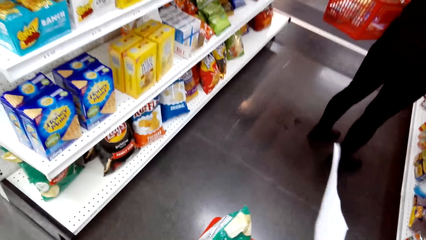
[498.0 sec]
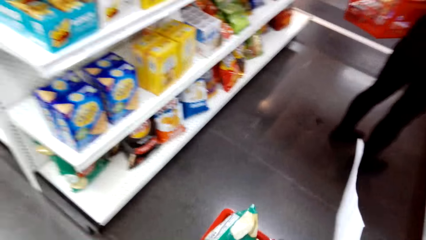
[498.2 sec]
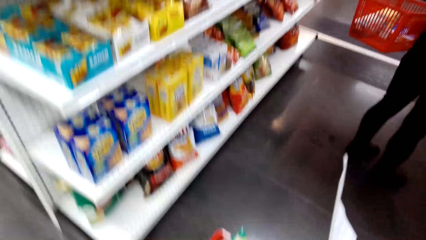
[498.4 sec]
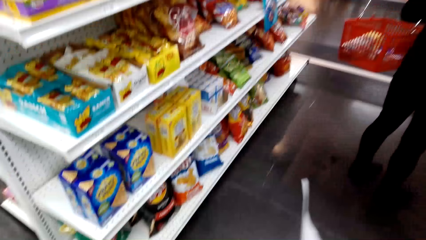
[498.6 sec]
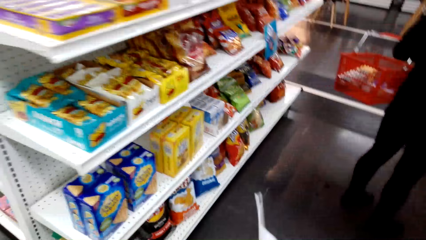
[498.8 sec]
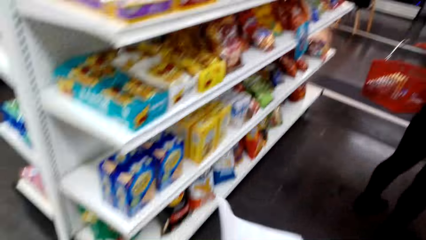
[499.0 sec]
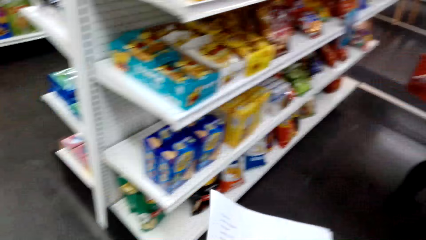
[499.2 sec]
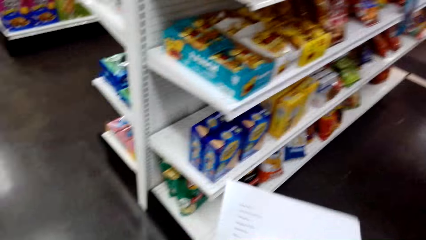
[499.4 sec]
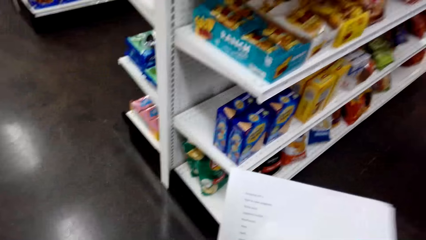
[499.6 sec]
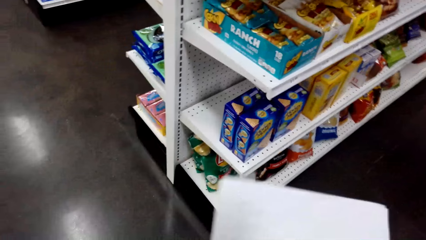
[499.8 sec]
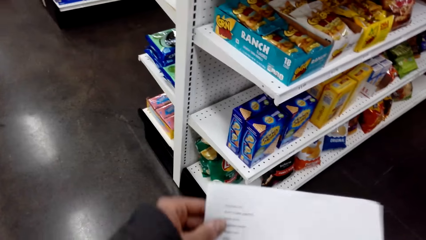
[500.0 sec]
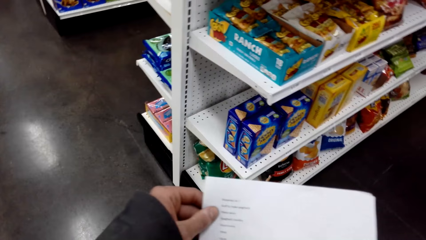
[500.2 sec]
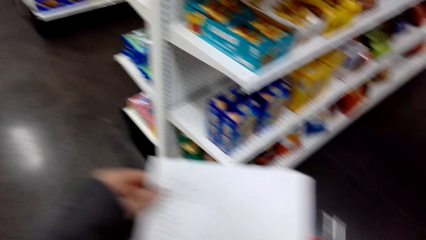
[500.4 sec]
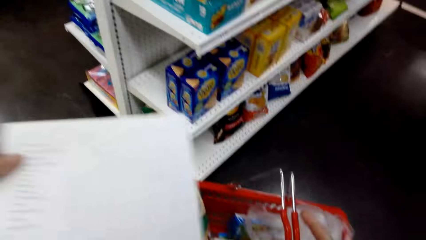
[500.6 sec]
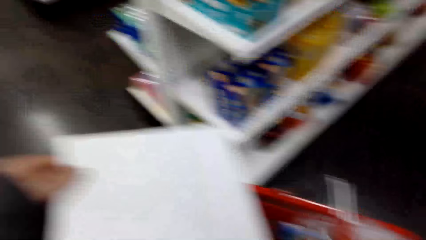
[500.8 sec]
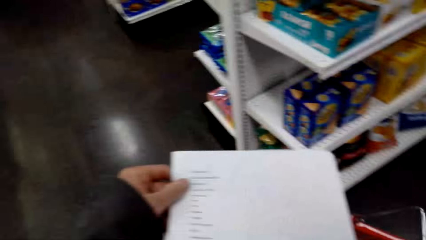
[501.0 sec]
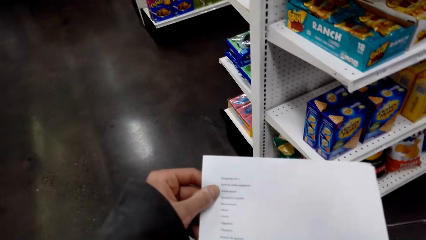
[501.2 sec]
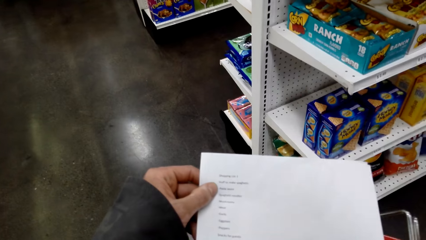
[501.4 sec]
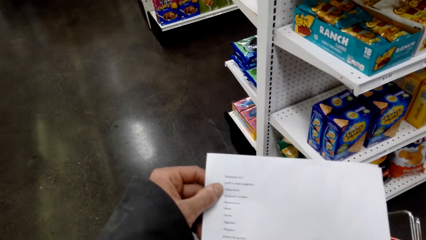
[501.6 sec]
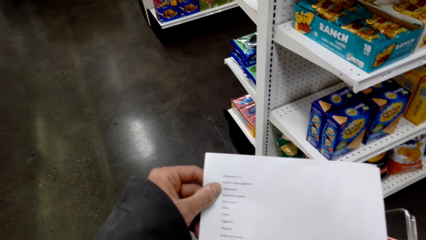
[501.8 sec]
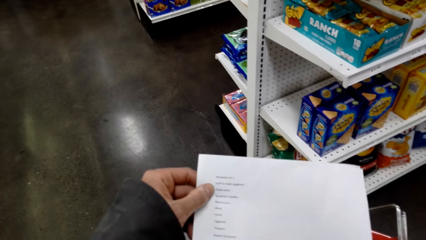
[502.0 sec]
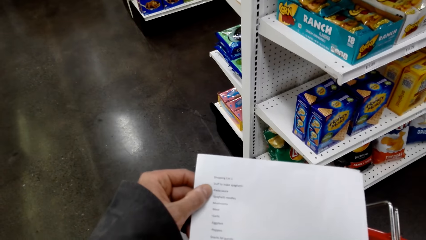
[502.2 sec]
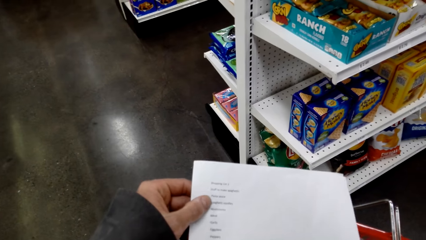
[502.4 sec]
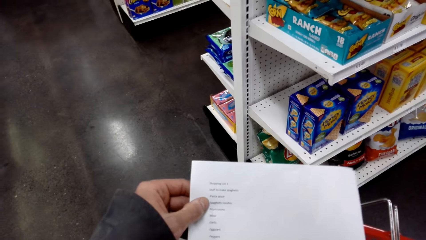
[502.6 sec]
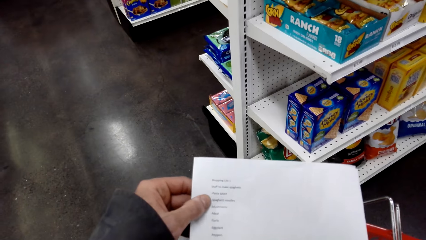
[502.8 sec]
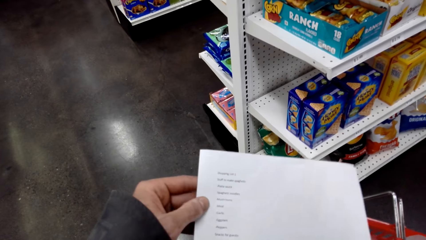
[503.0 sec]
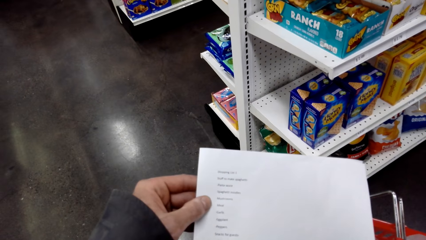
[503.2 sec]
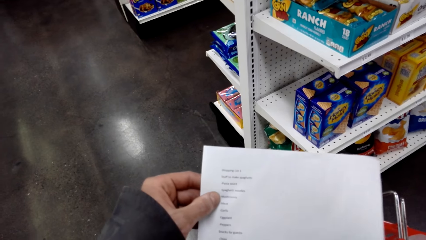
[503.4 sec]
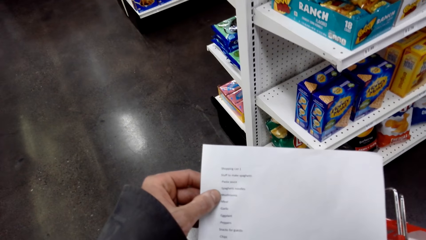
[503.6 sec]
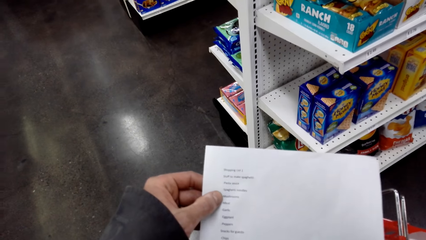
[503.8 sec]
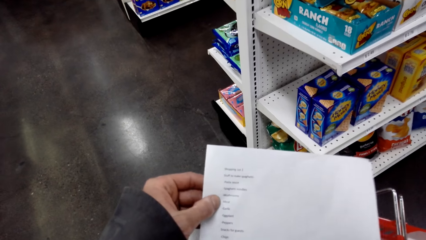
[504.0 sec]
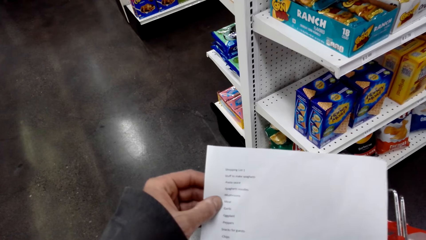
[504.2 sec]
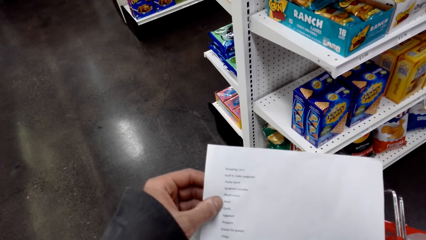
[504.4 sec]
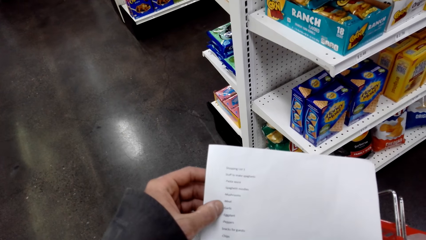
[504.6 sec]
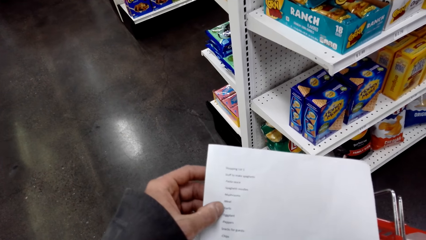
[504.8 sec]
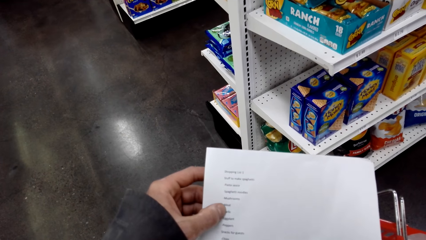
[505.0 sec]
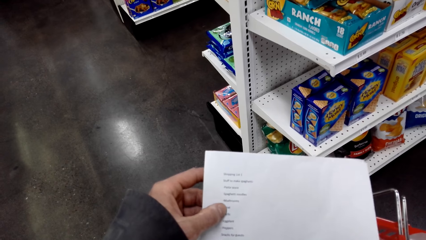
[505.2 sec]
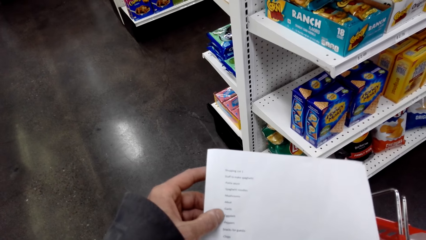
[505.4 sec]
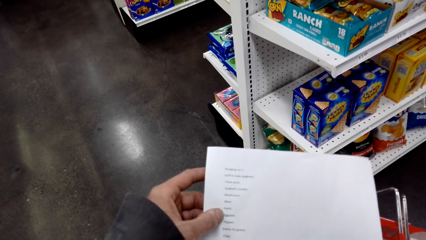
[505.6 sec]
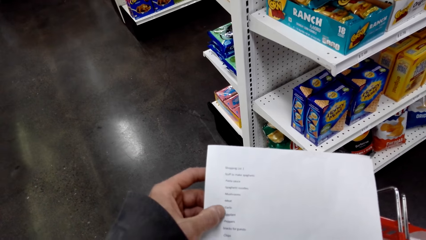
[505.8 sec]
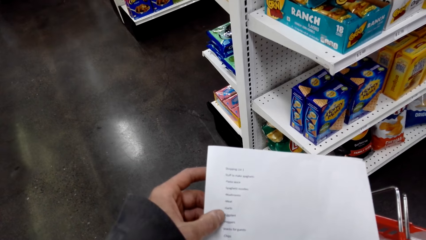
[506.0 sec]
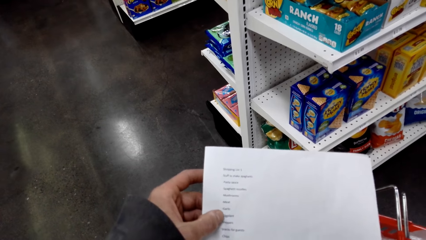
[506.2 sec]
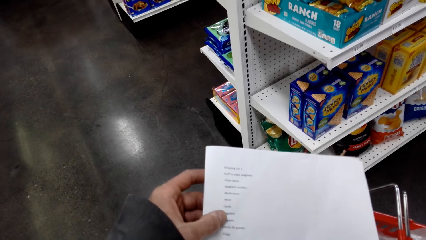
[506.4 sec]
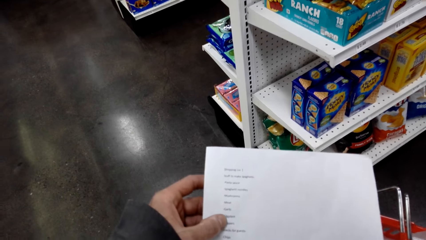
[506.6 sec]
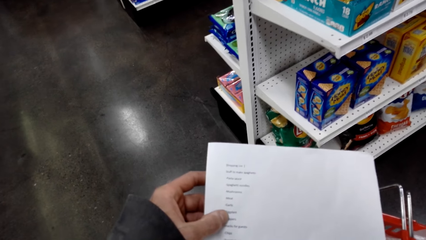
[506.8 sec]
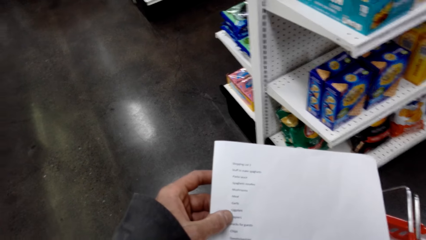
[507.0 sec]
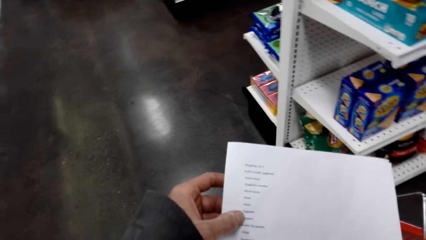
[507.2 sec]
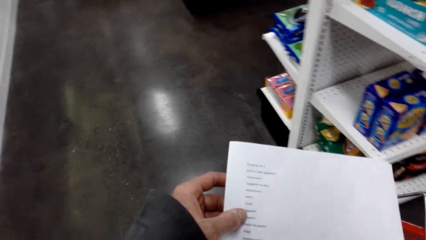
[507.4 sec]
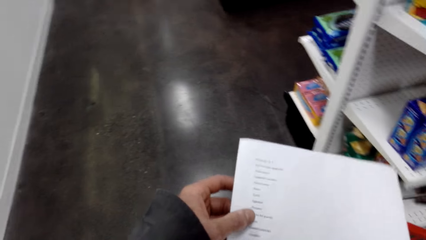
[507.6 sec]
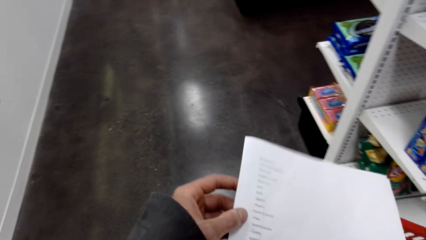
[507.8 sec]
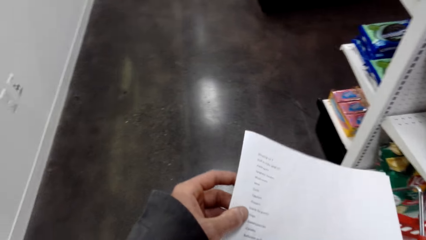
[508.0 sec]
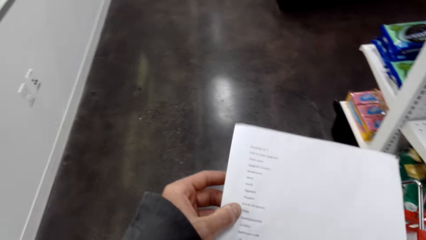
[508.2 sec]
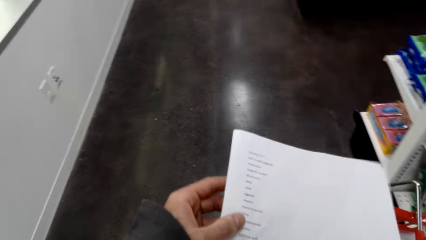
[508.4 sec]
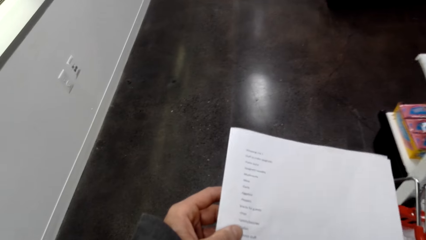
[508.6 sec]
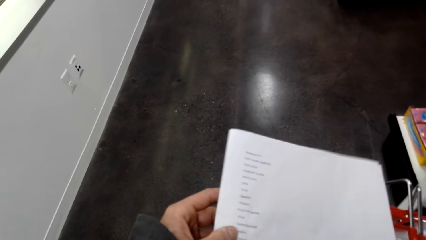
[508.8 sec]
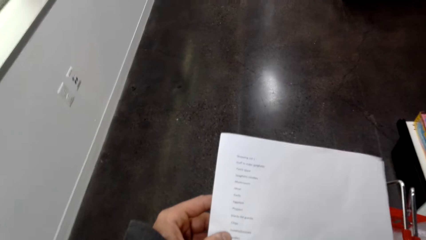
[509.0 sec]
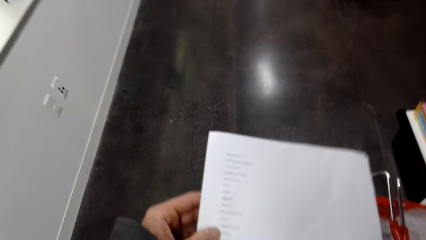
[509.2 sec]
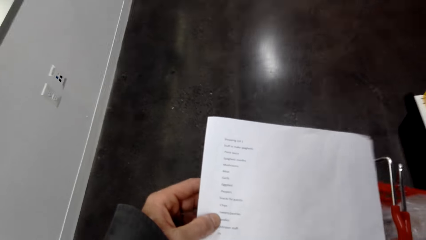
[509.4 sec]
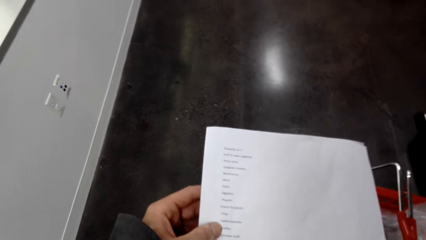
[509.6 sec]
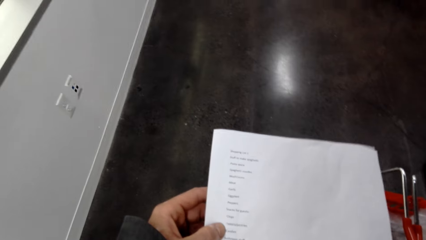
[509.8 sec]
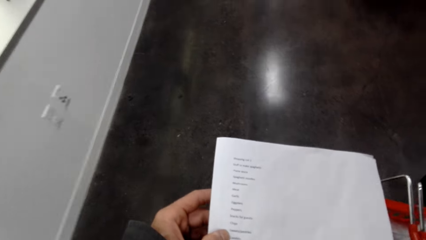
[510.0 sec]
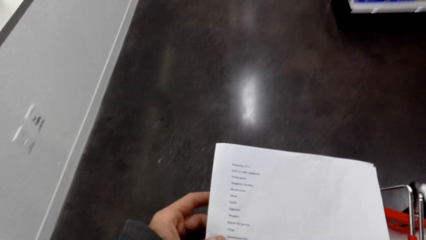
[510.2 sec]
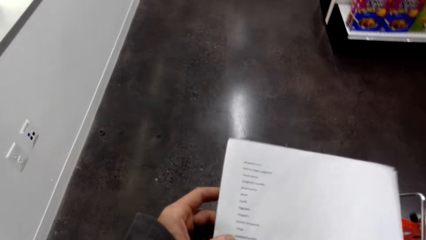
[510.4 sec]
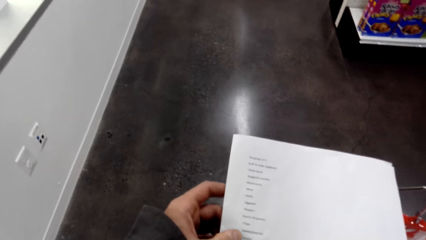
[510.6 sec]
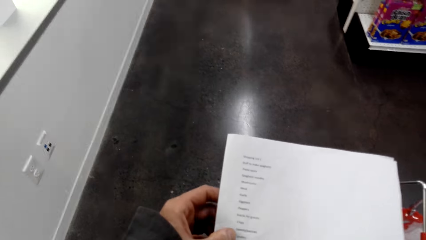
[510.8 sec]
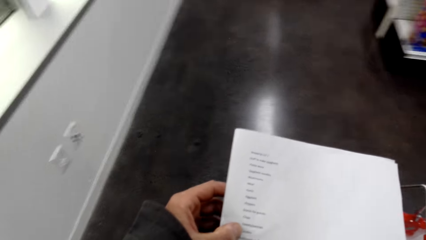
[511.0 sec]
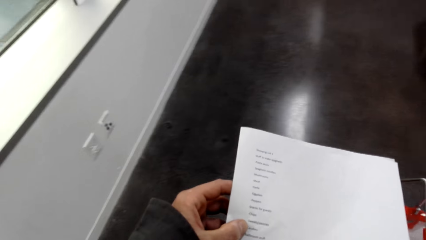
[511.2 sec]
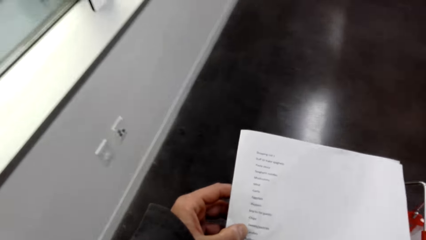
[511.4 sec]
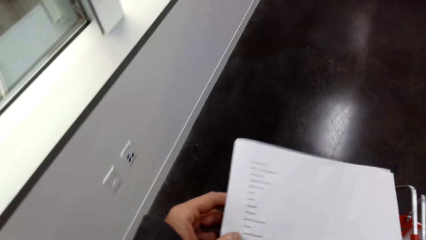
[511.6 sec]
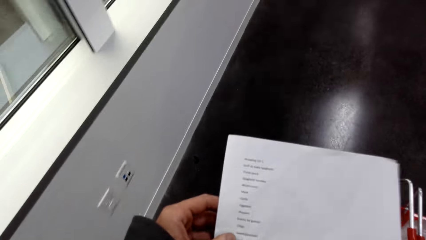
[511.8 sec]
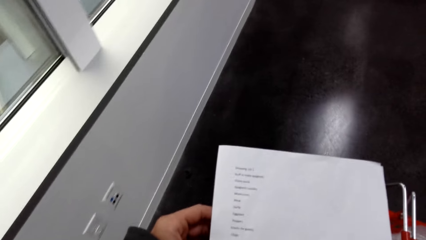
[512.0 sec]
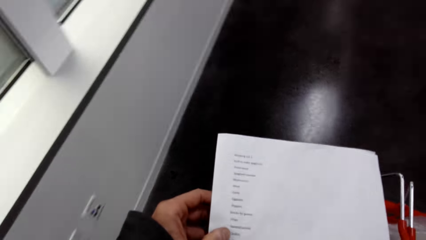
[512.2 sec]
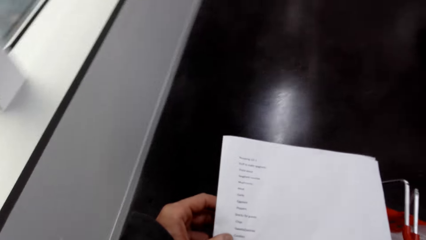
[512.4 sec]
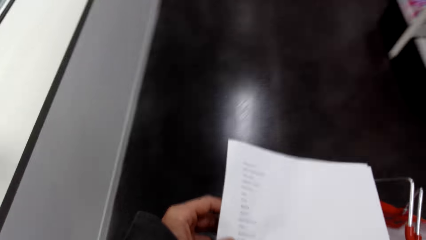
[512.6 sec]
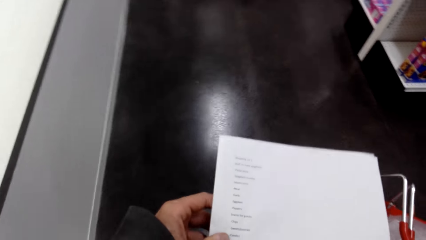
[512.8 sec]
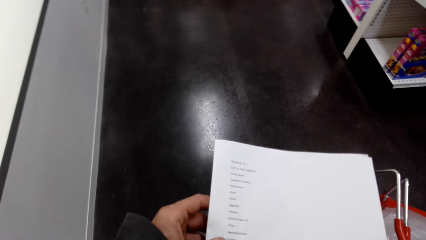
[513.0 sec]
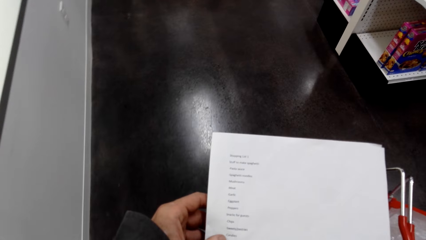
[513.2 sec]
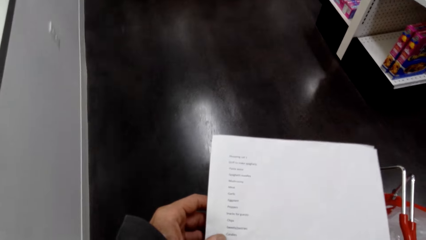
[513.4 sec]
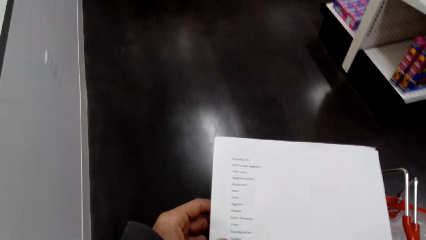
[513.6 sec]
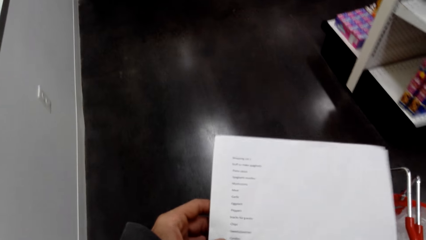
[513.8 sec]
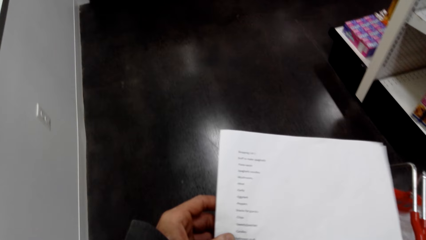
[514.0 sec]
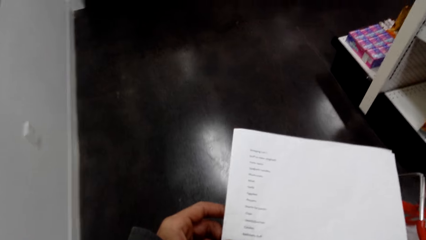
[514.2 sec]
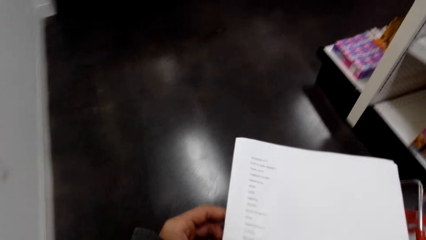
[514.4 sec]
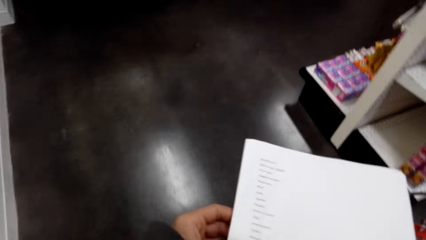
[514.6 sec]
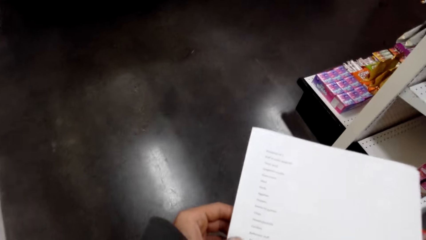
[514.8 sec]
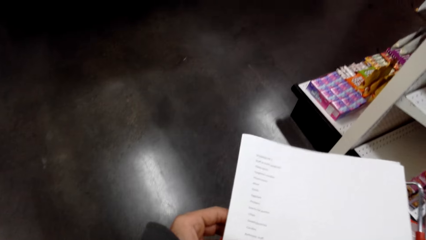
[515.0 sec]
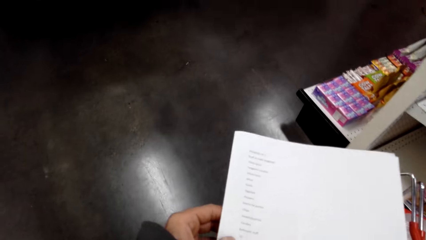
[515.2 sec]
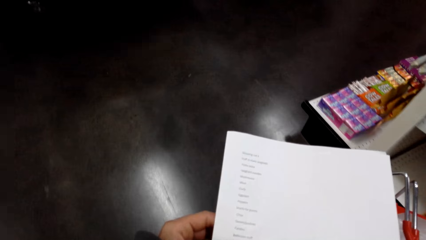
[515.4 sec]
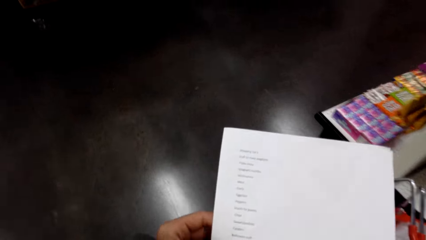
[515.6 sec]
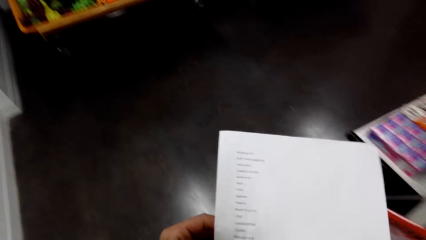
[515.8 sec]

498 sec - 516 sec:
The camera wearer turns to the side. They hold a paper. They turn to the side. They read the paper. They hold the paper. They walk while sighing.
